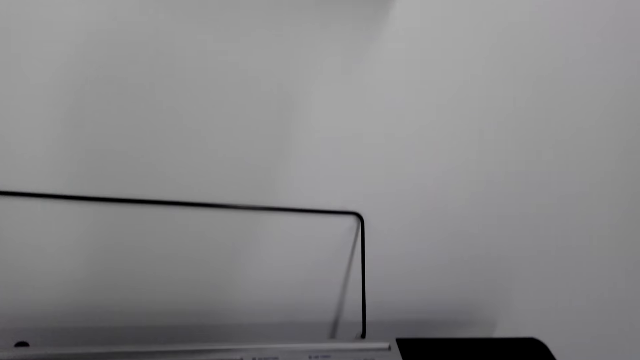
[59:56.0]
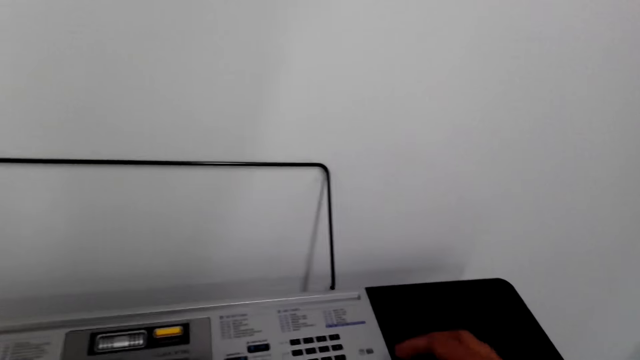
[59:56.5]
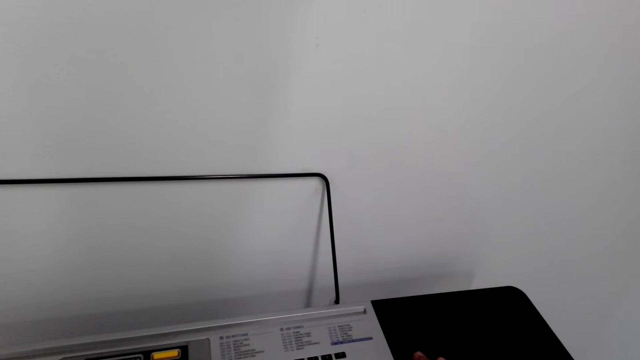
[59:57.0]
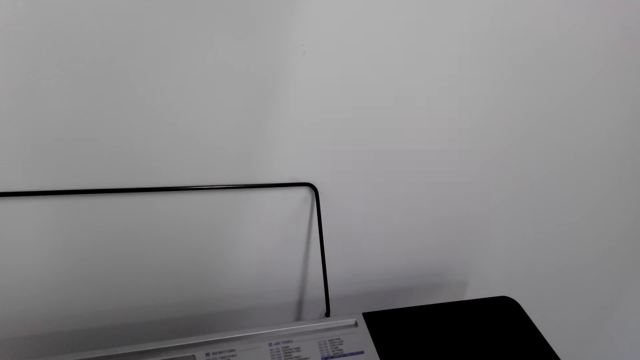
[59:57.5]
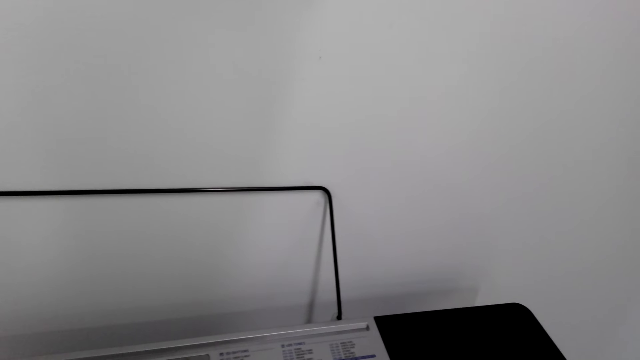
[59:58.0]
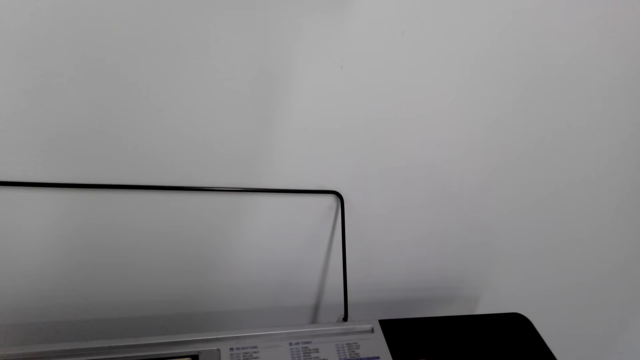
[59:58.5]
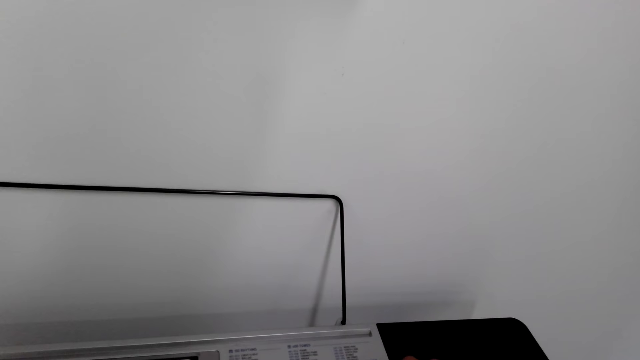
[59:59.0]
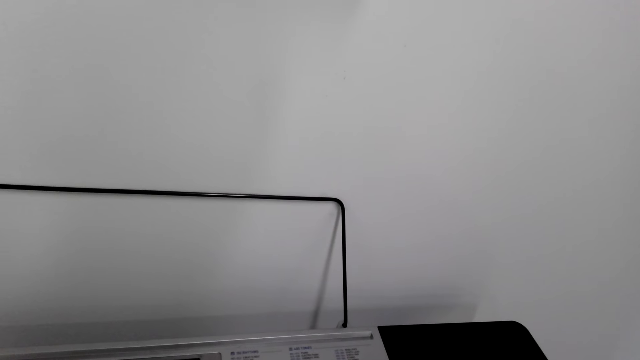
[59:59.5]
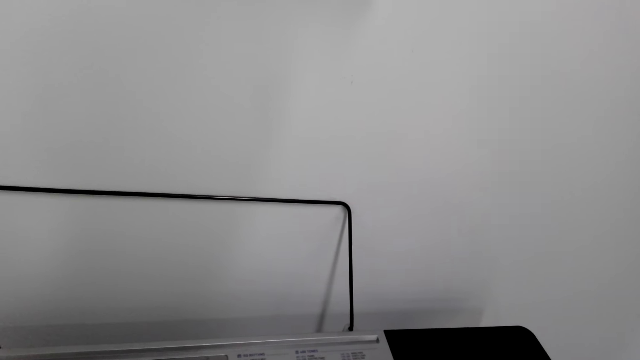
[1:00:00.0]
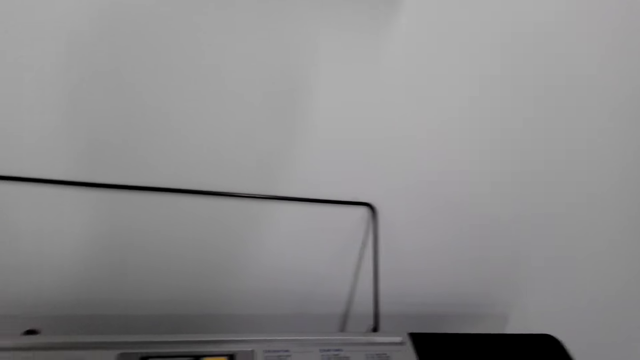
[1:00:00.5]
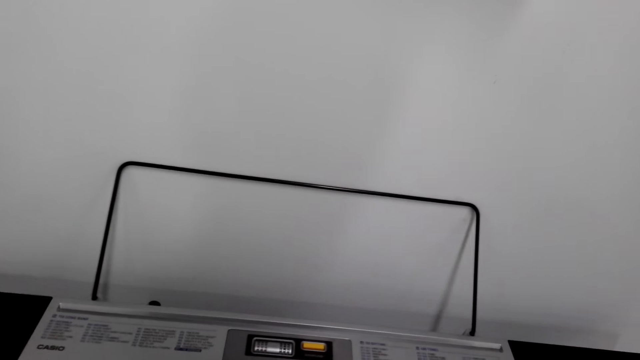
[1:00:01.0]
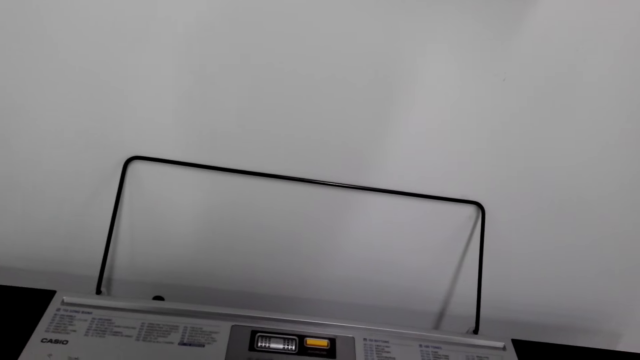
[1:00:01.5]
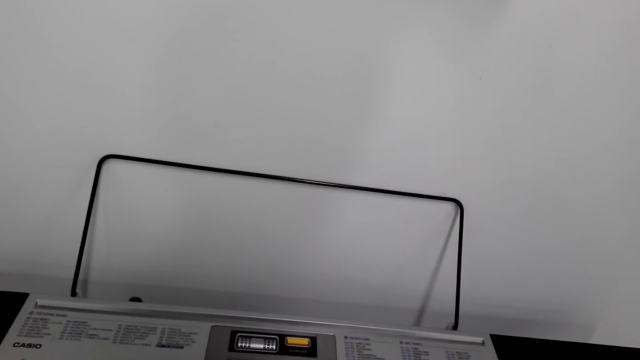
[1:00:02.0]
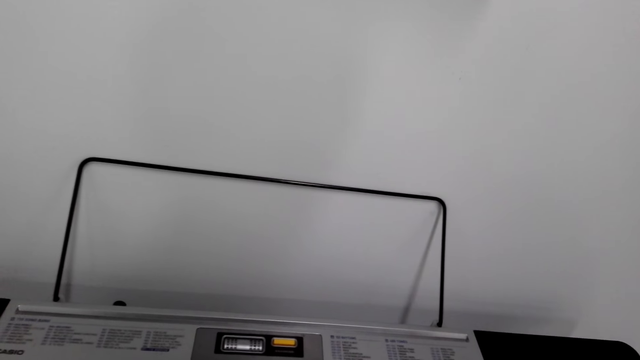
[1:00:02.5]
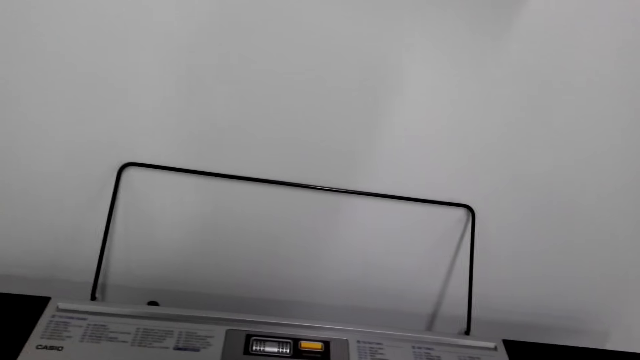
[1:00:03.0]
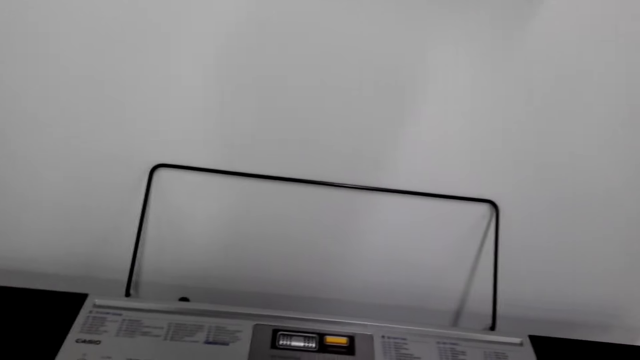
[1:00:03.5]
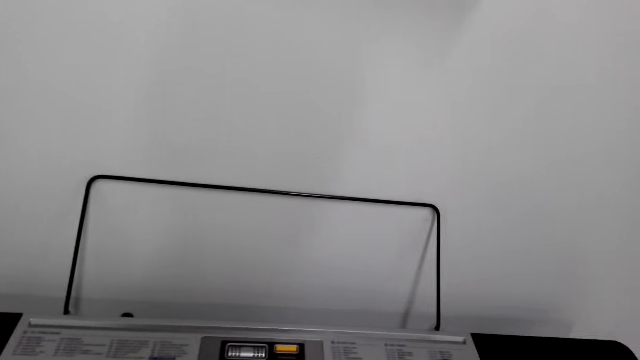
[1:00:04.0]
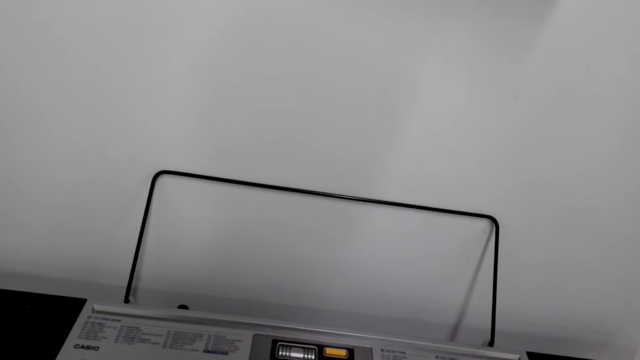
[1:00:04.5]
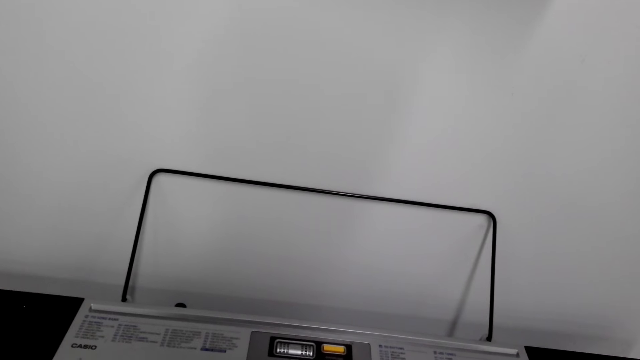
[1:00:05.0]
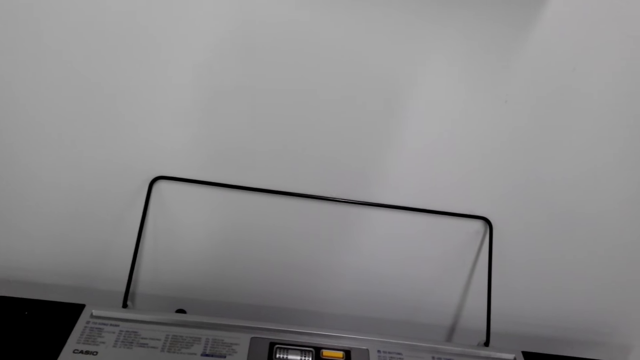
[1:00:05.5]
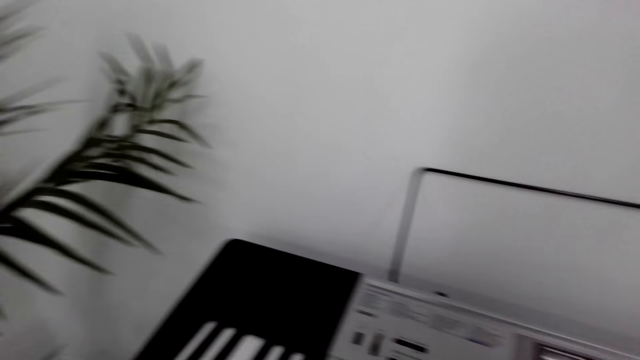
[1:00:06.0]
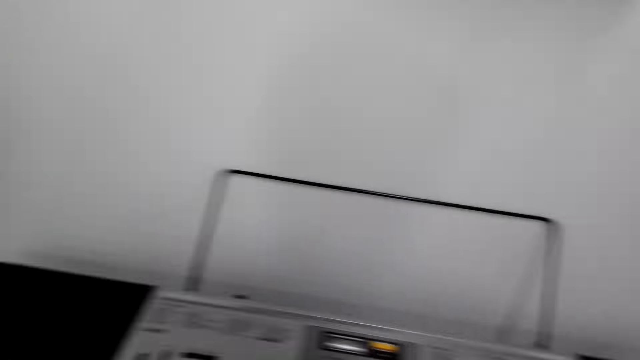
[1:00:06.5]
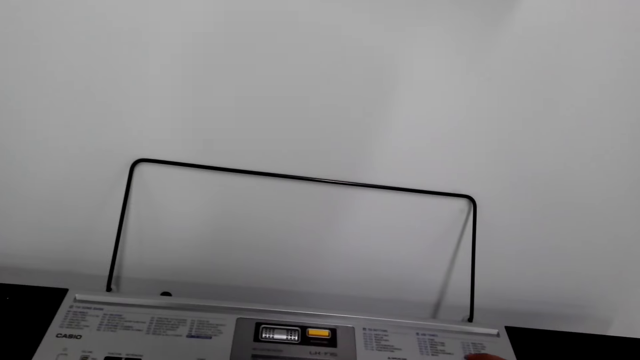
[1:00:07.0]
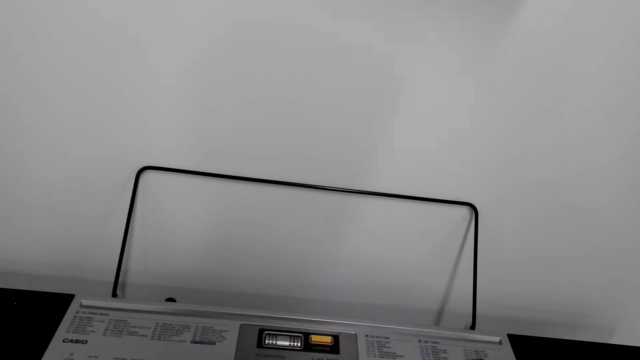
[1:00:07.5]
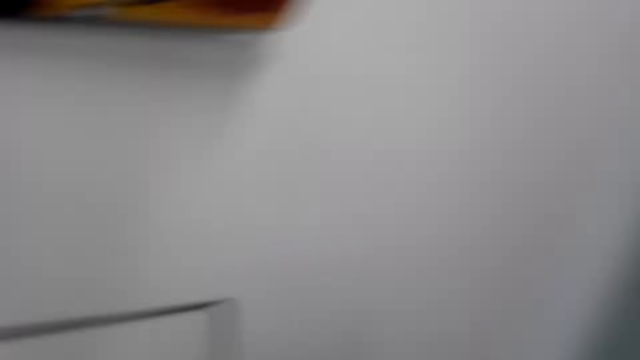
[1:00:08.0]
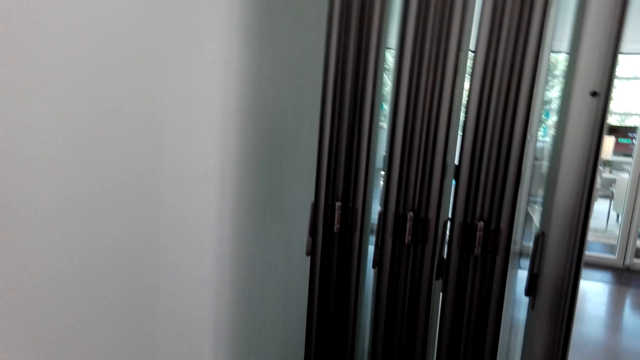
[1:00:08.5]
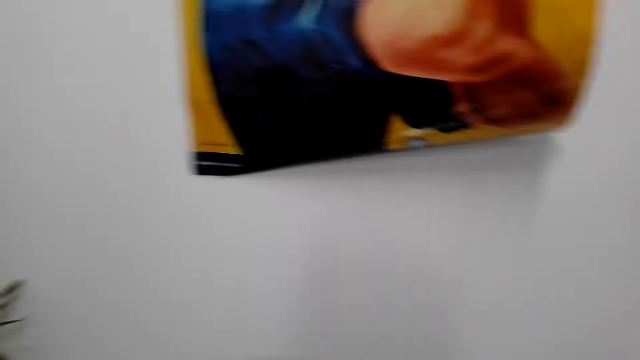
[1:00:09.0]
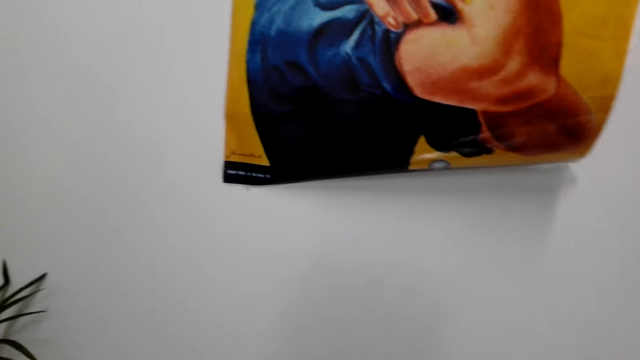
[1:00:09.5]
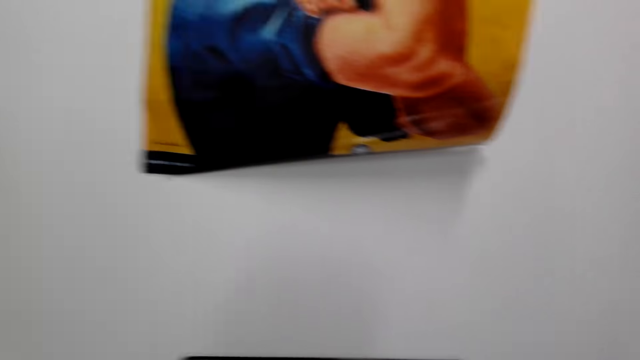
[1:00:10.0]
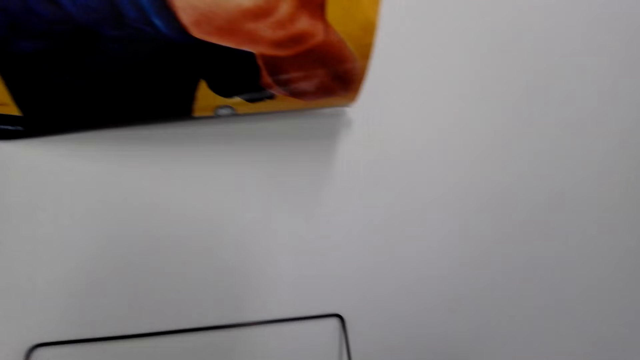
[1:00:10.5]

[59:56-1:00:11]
The camera wearer looks around. They play the piano. They look around.

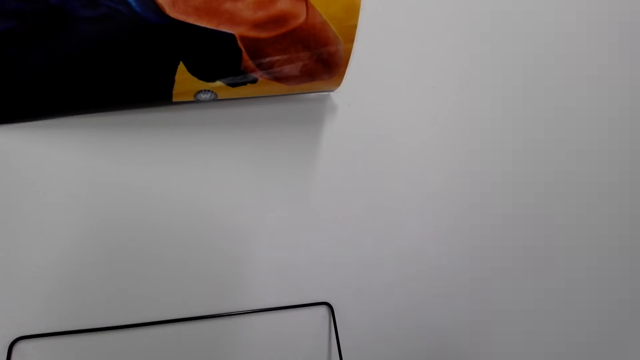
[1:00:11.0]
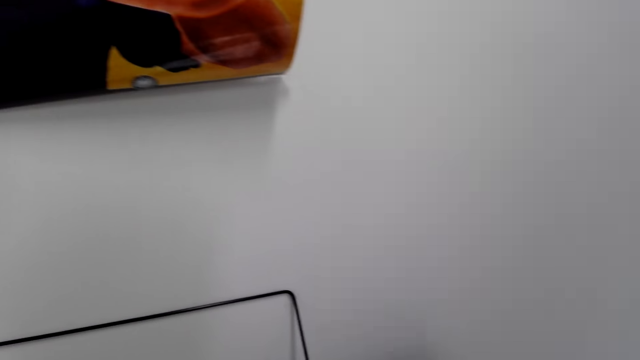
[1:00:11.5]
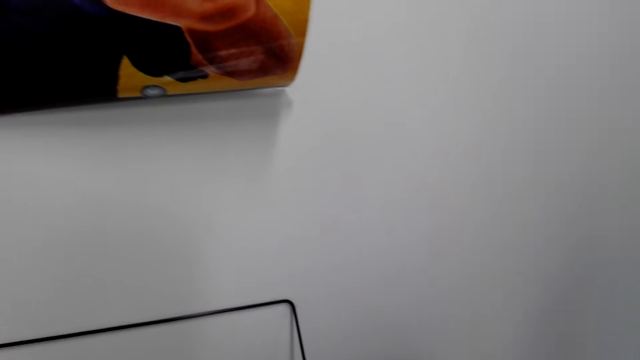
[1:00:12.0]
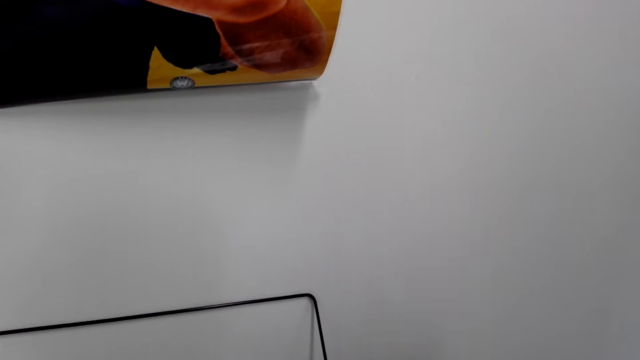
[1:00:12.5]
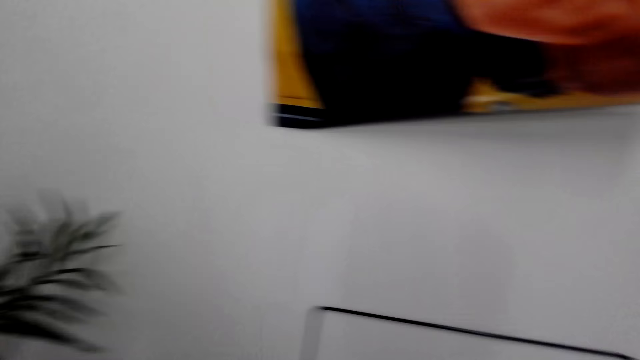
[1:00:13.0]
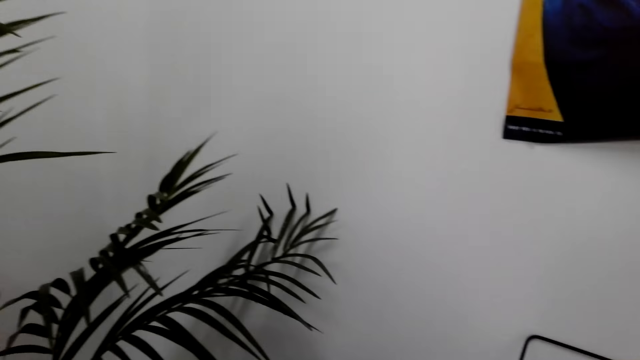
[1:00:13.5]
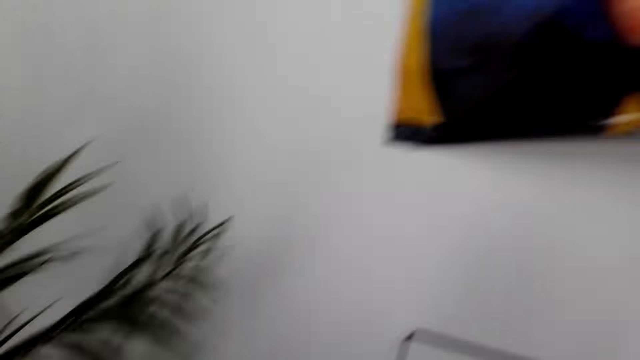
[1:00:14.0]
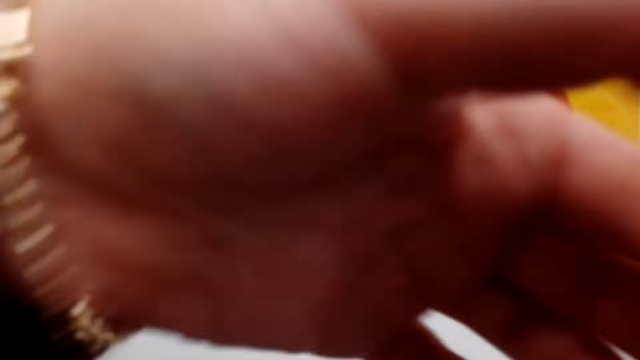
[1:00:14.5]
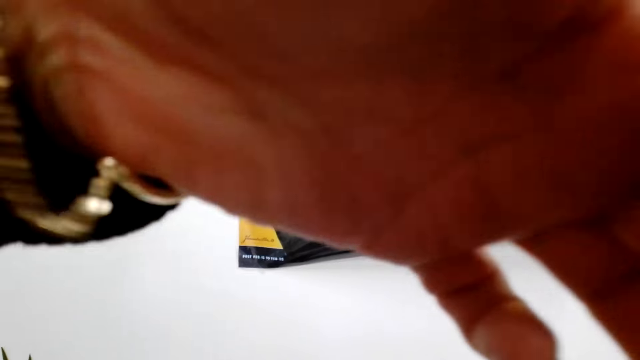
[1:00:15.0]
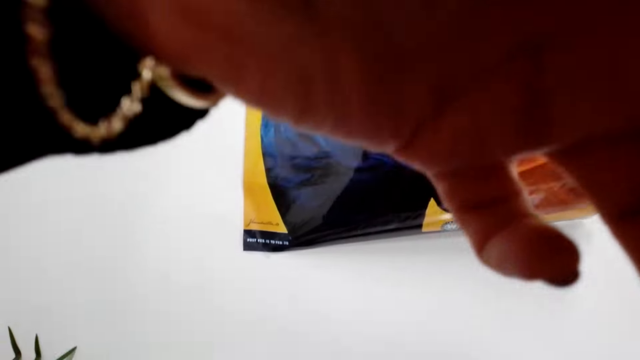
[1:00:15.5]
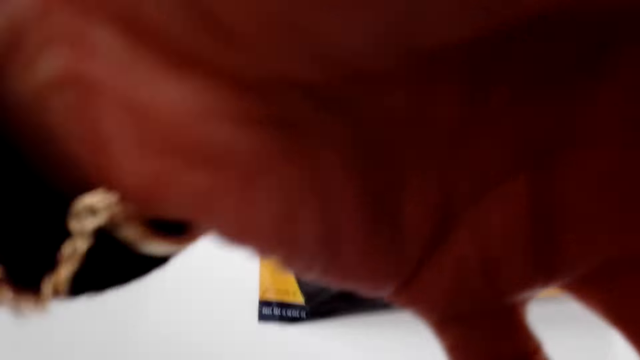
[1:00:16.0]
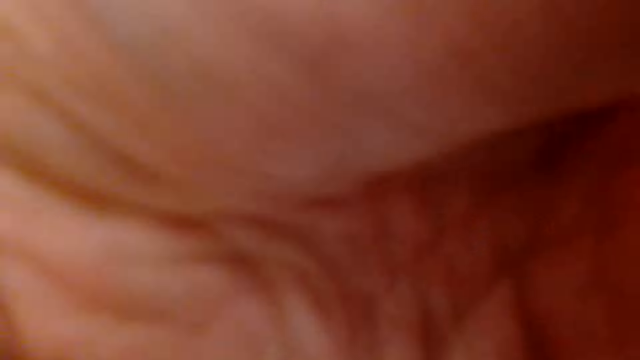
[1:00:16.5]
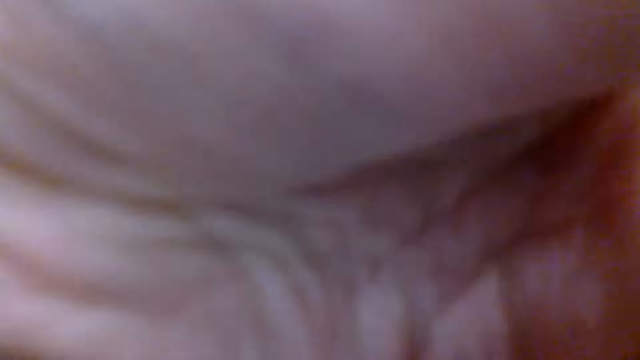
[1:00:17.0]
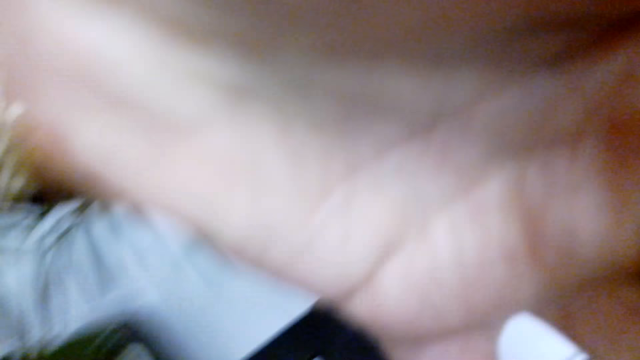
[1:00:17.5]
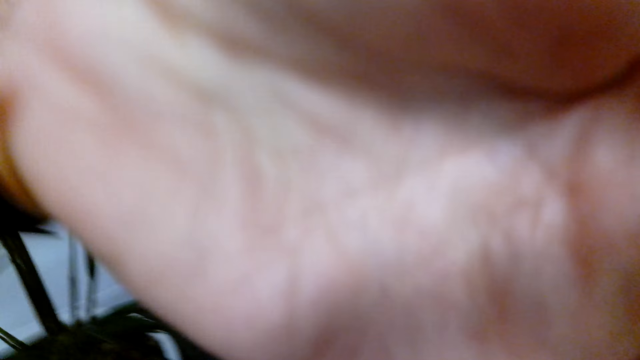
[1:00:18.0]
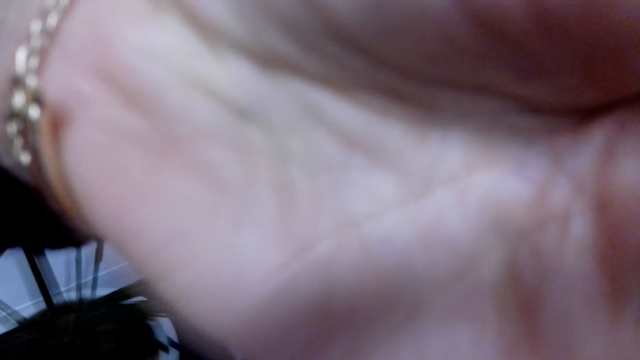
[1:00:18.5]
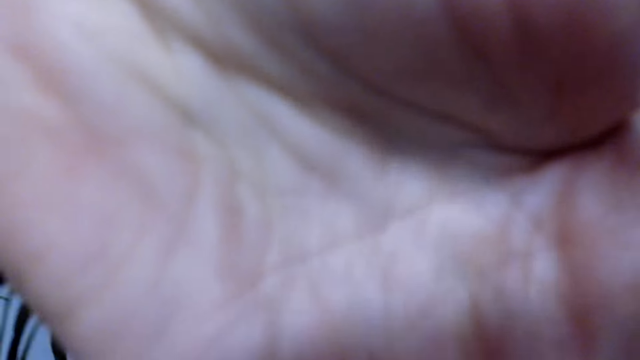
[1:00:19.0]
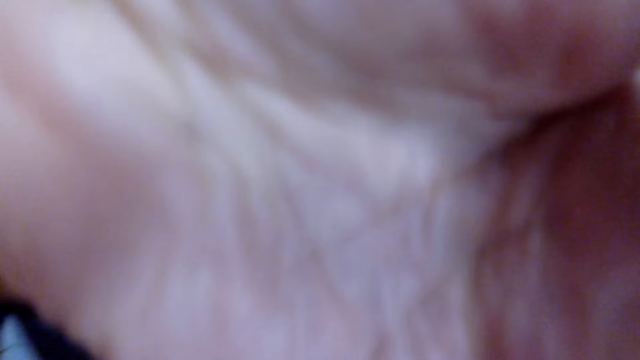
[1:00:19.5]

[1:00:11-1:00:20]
The camera wearer moves the hand. They hold their camera on the hand. They adjust the camera.
